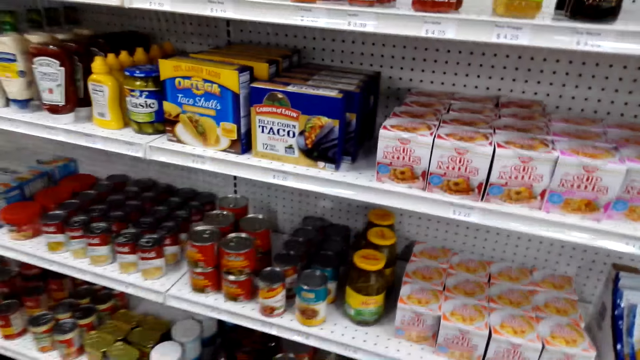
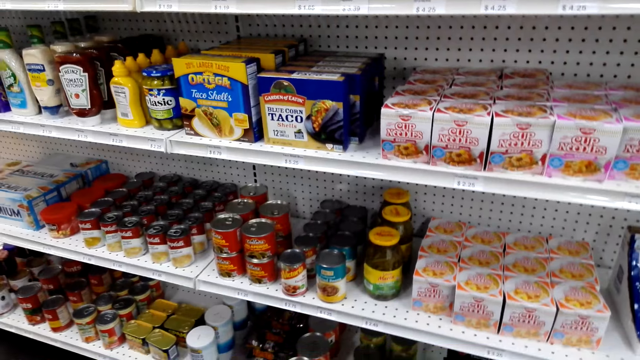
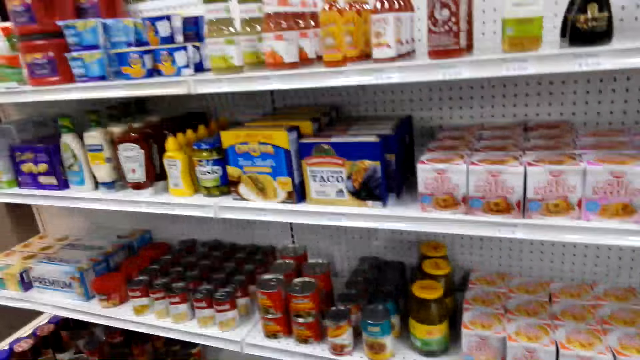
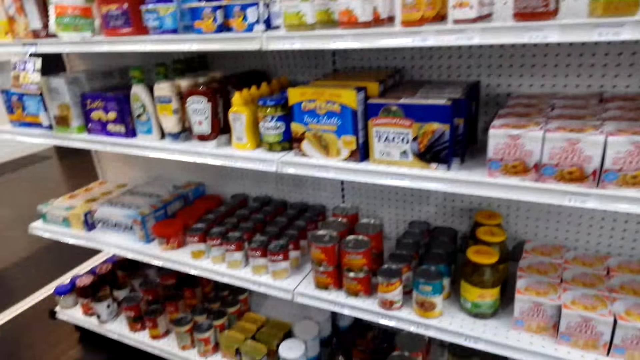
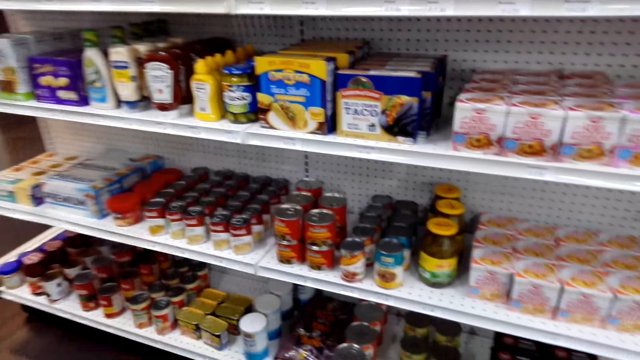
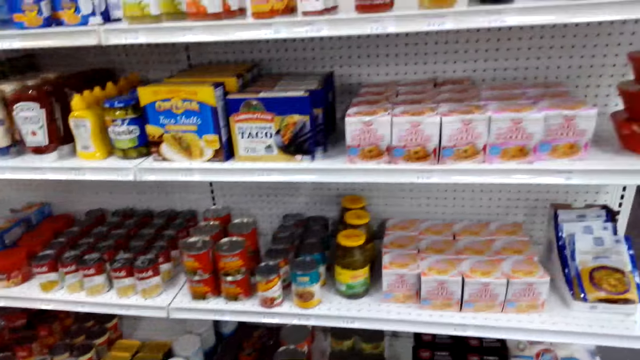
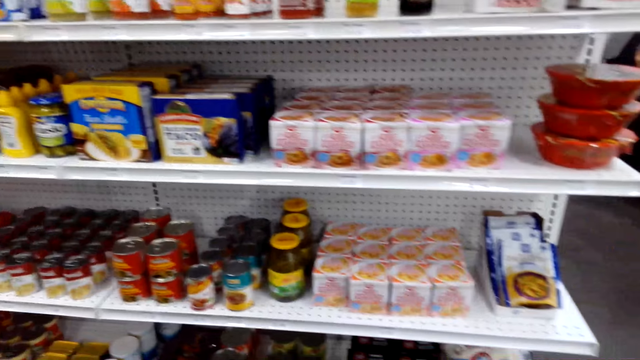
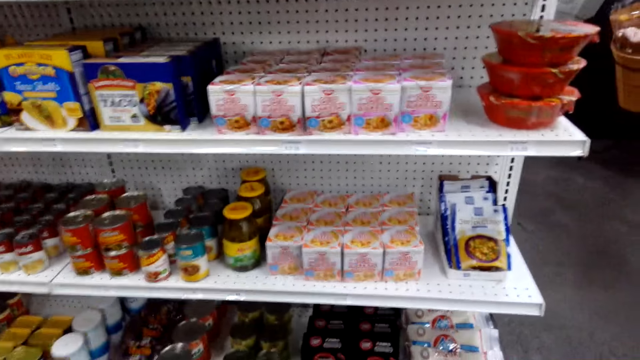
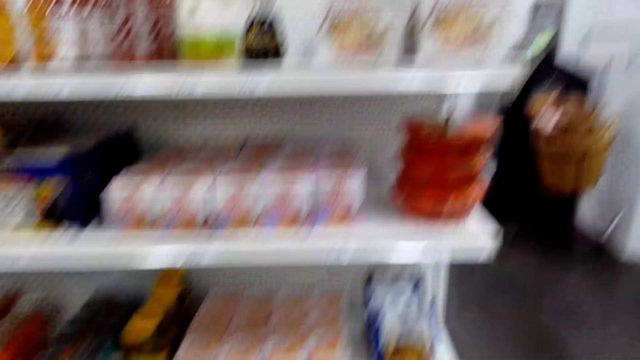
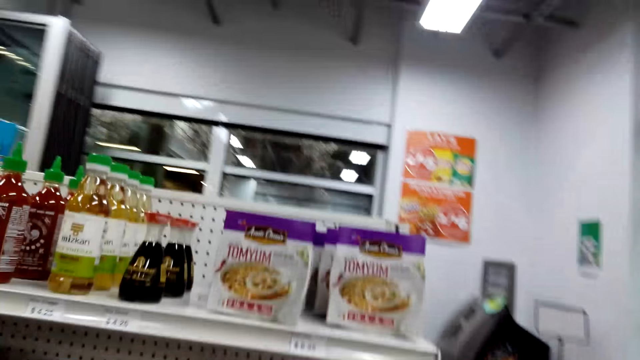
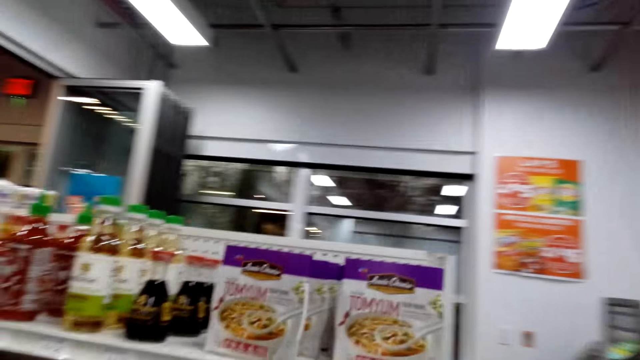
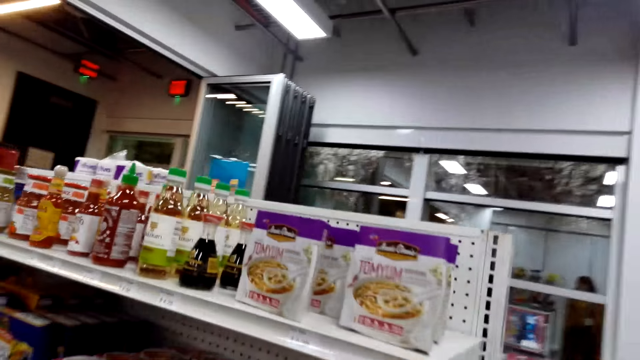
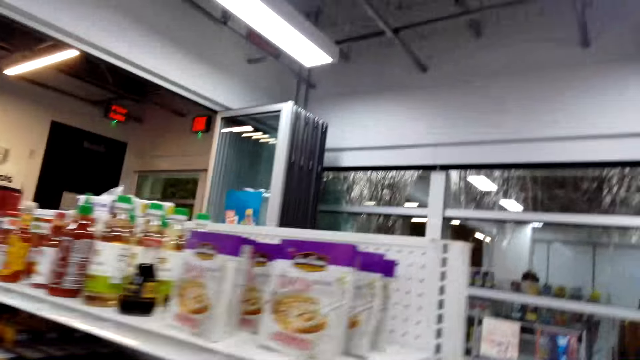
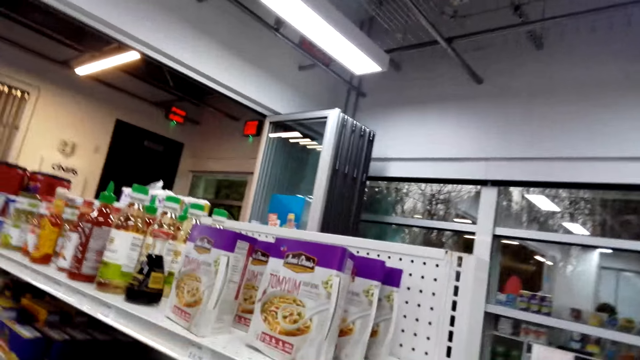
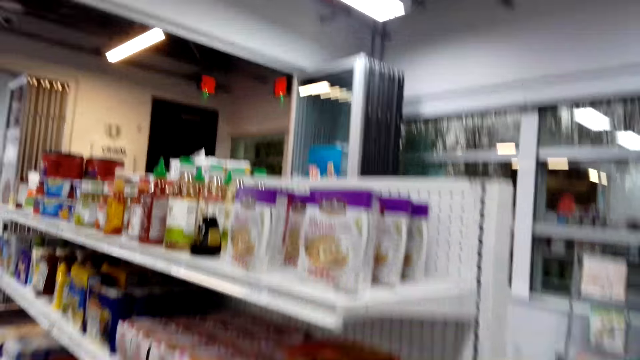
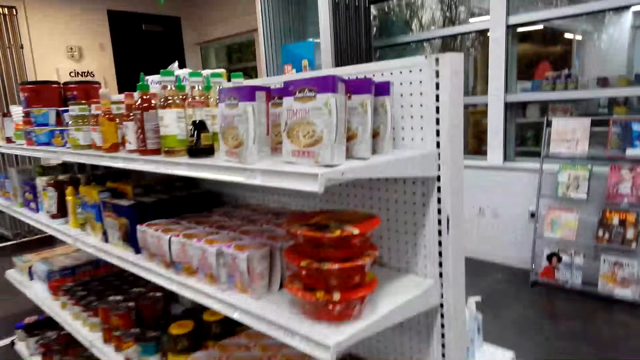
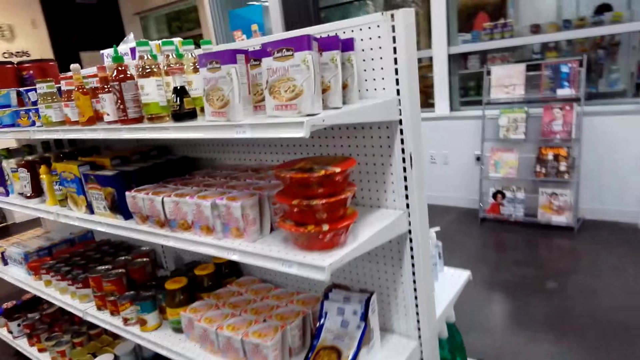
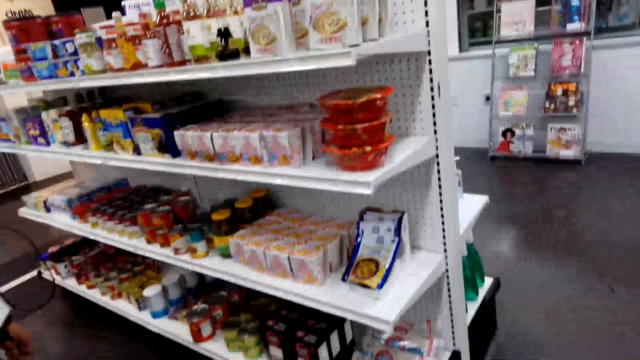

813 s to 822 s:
A man talks to the camera wearer. The camera wearer walks around the room.

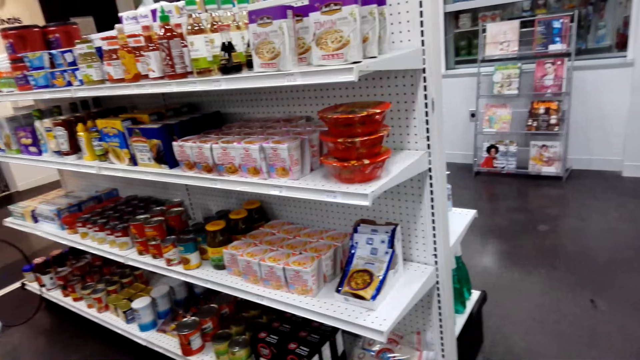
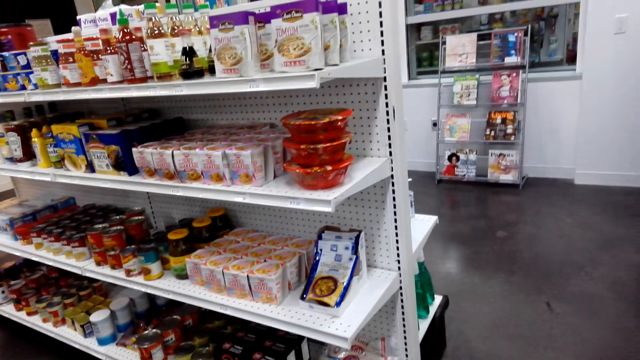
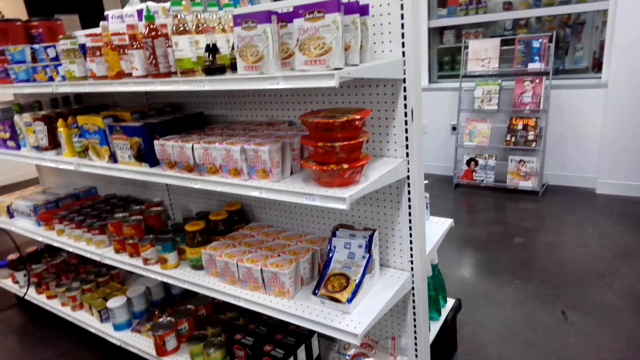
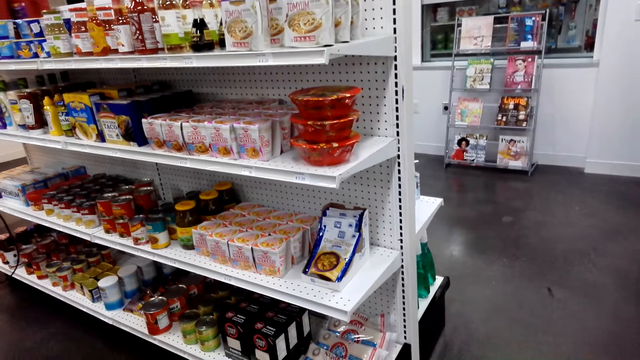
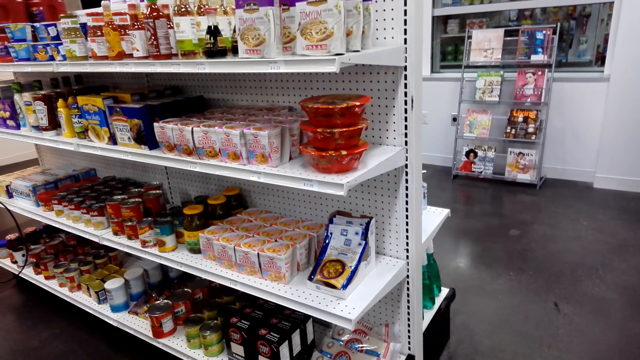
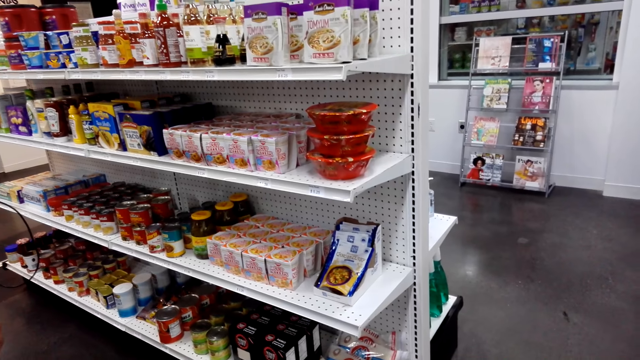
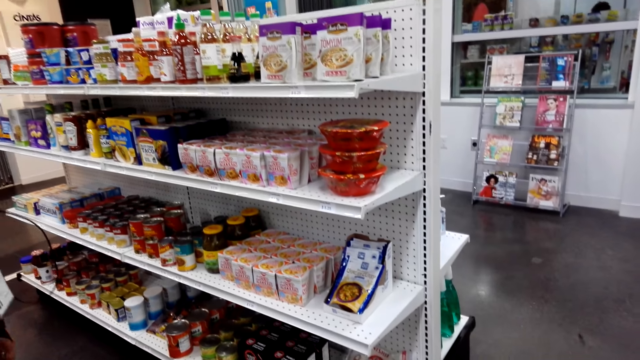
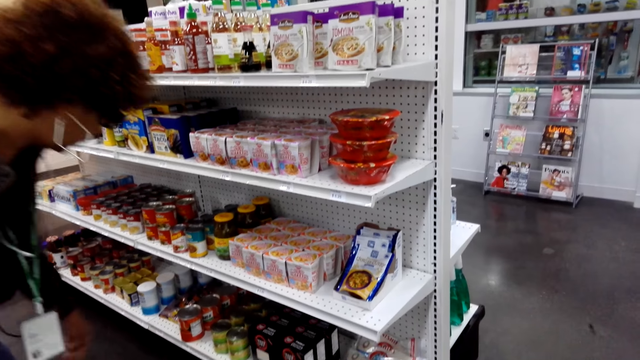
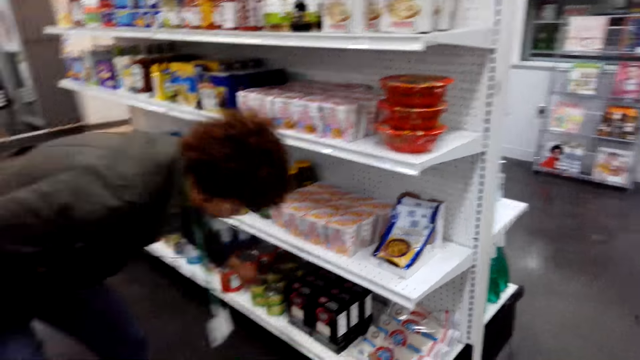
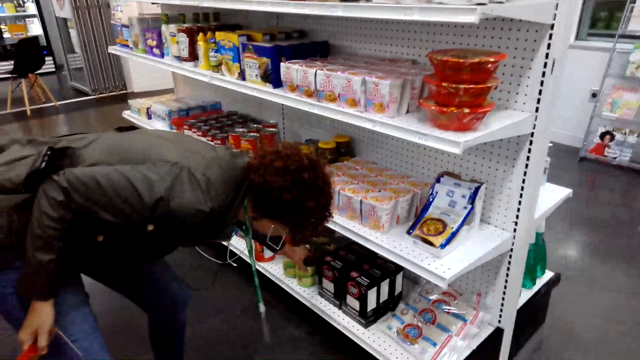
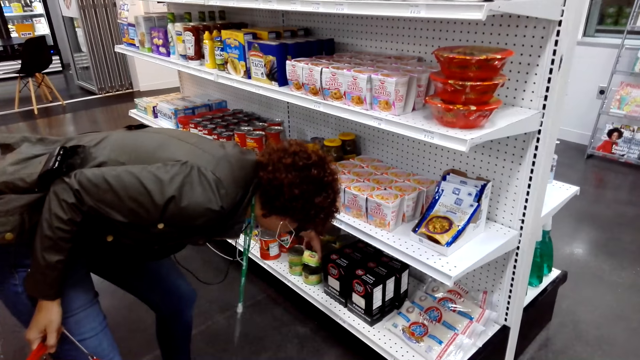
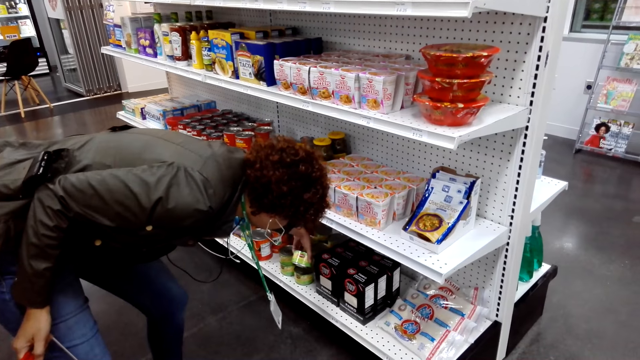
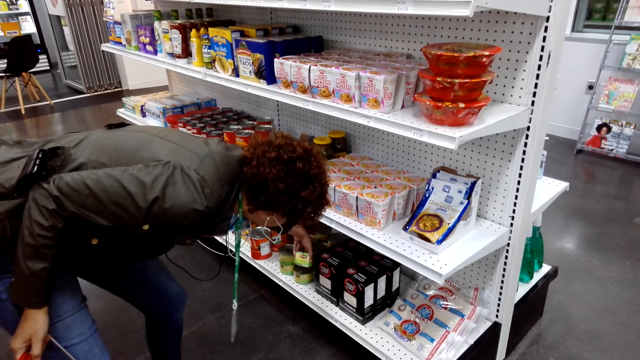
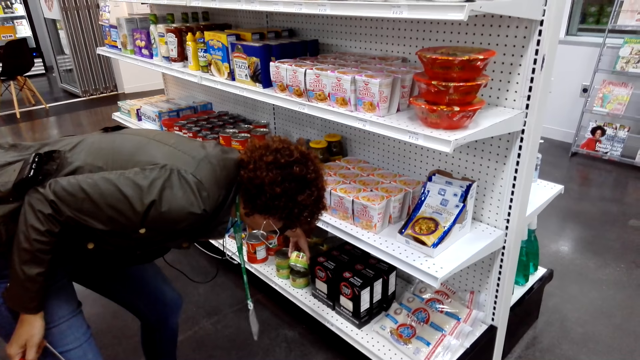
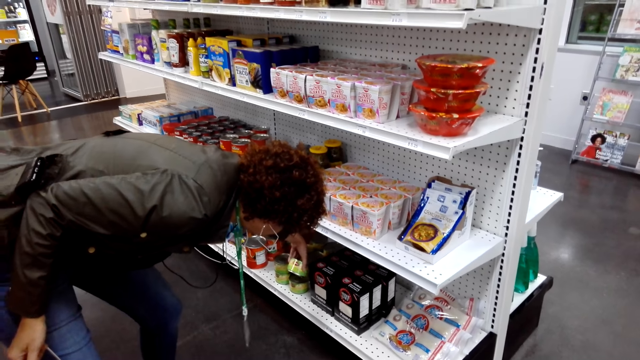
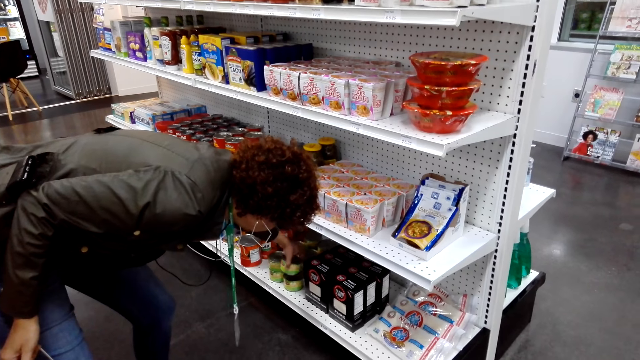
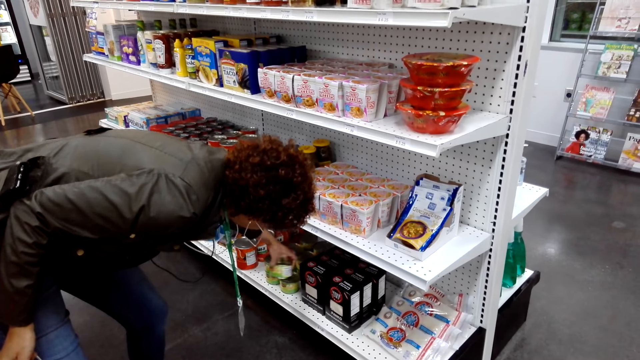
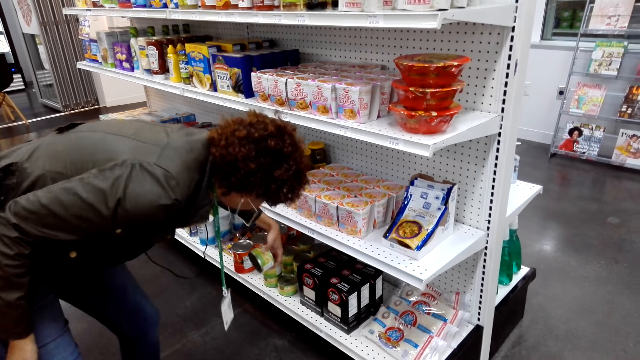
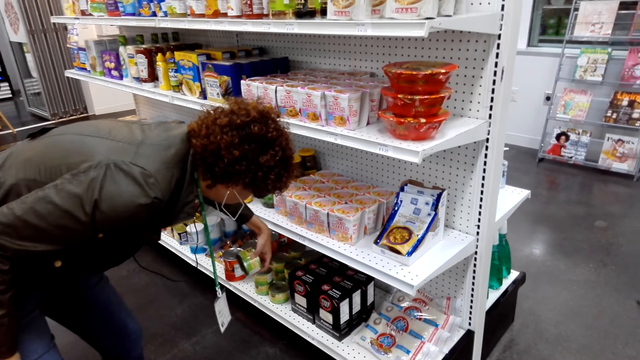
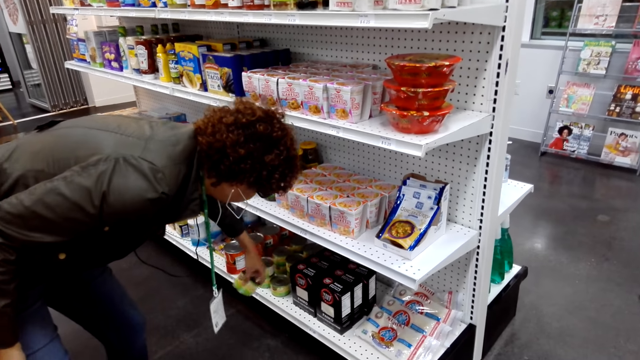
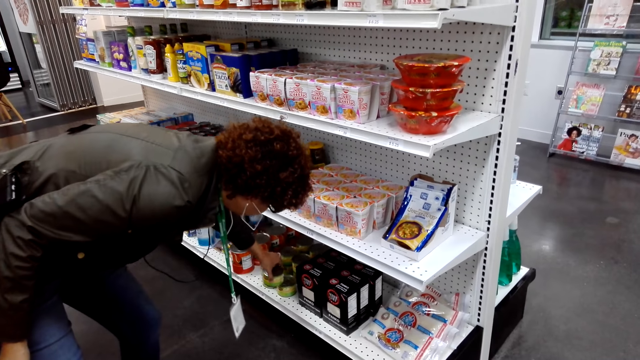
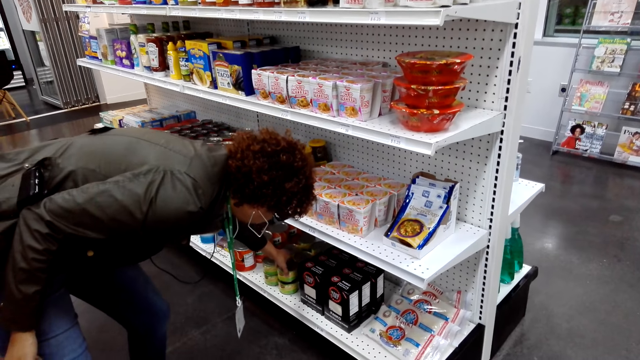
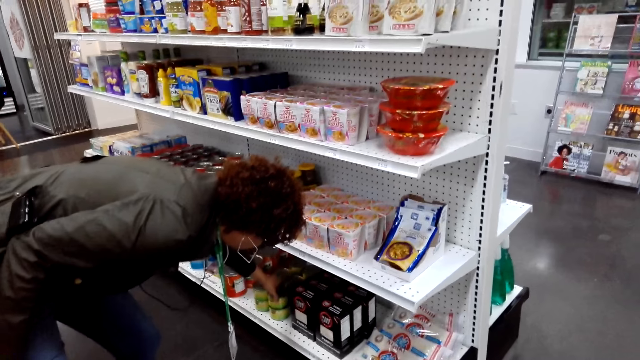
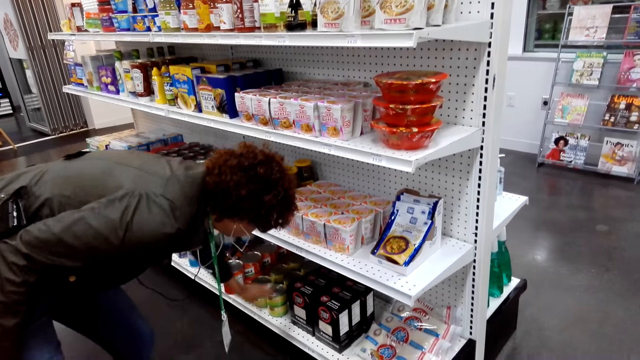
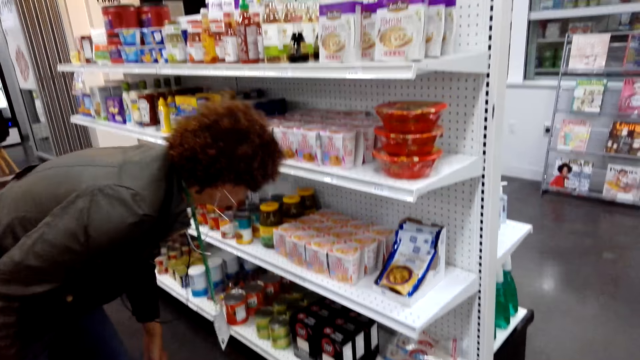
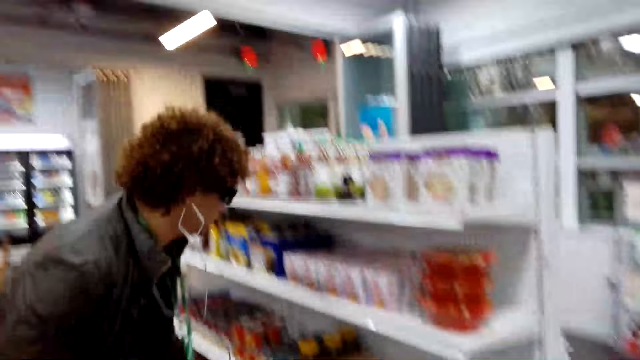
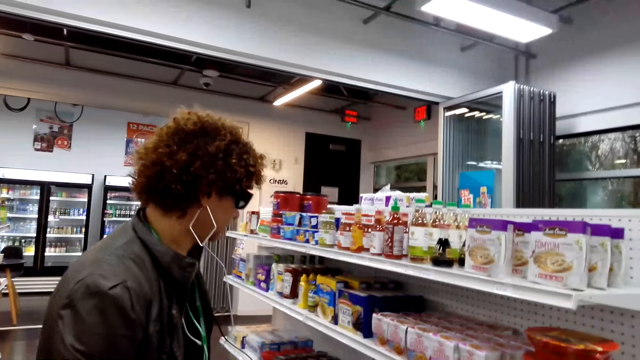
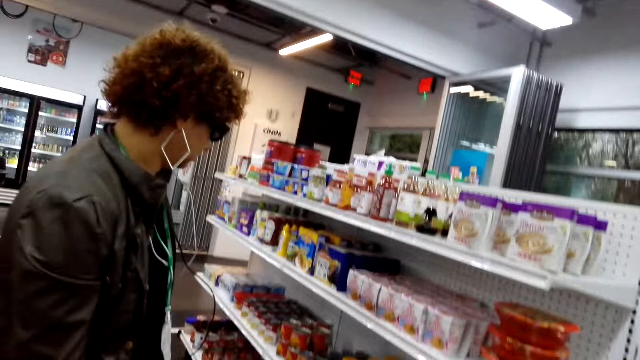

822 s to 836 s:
The camera wearer stares at the shelf. A person picks up the item on the shelf. The person looks at something. The person puts the item on the shelf and stands upright.
